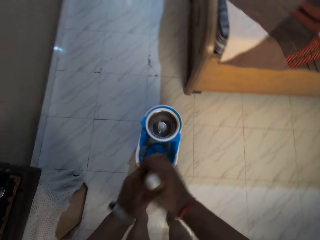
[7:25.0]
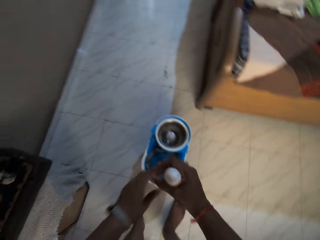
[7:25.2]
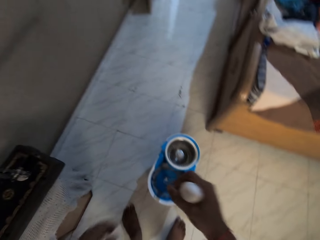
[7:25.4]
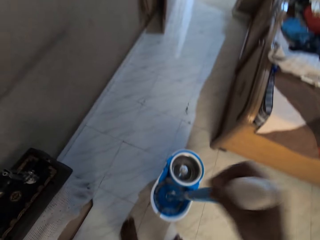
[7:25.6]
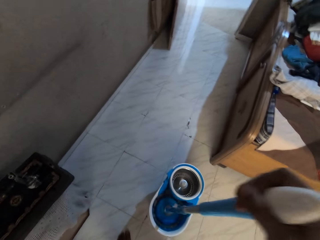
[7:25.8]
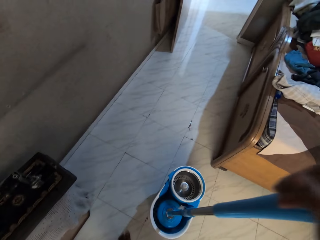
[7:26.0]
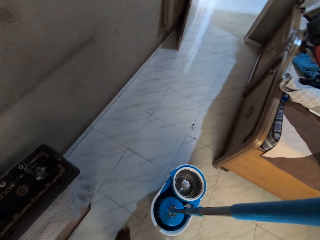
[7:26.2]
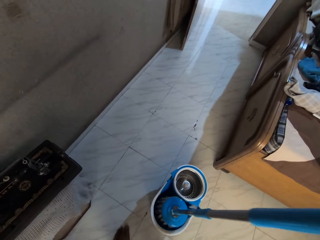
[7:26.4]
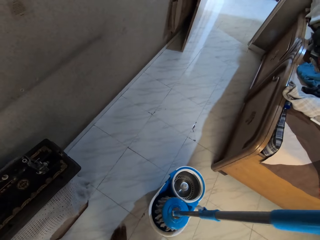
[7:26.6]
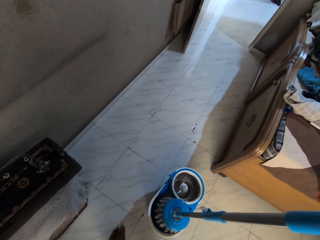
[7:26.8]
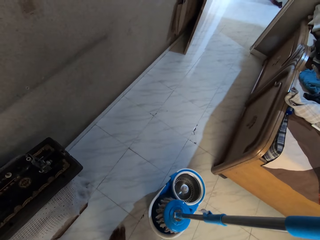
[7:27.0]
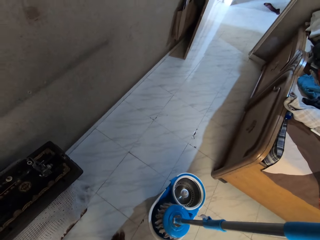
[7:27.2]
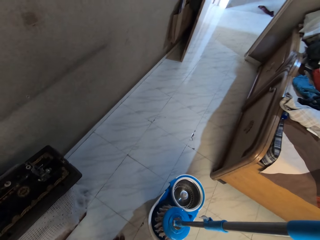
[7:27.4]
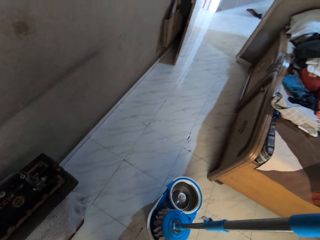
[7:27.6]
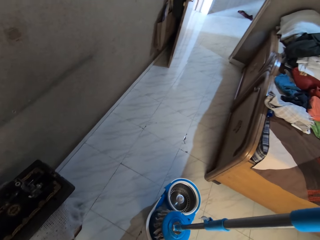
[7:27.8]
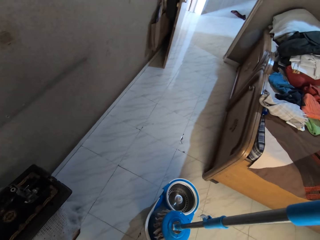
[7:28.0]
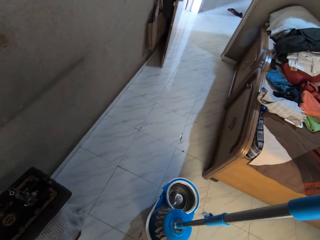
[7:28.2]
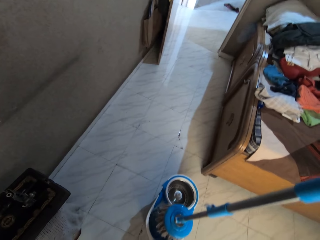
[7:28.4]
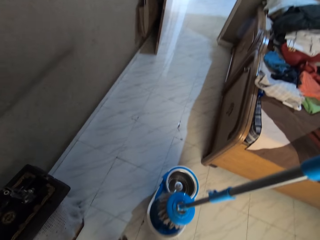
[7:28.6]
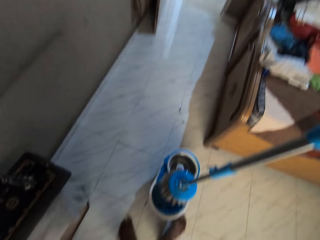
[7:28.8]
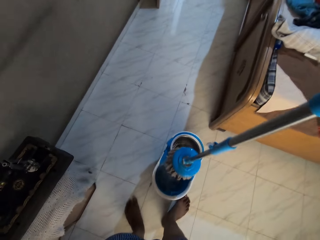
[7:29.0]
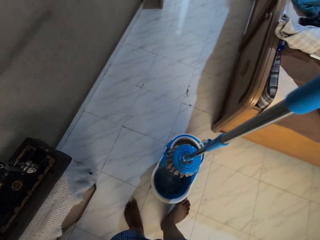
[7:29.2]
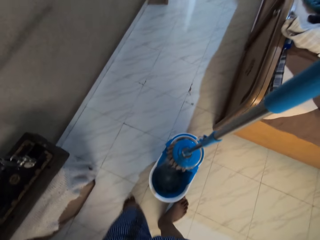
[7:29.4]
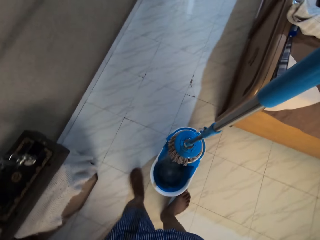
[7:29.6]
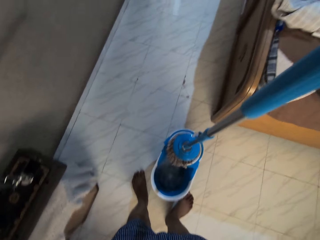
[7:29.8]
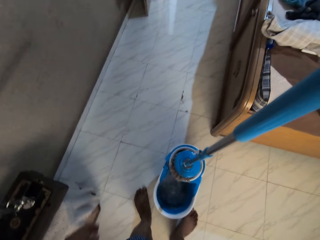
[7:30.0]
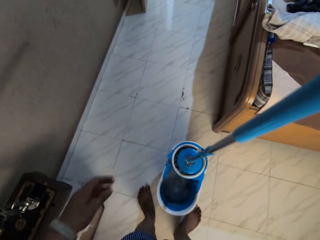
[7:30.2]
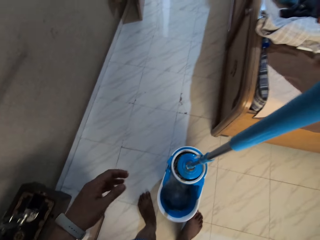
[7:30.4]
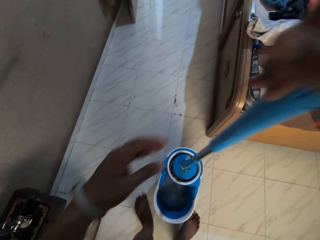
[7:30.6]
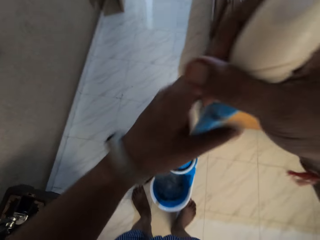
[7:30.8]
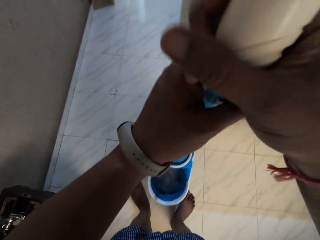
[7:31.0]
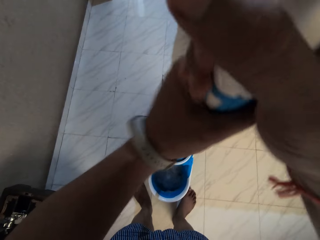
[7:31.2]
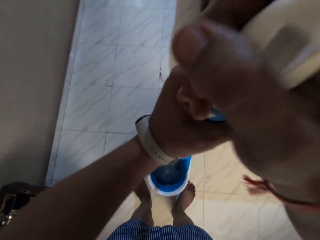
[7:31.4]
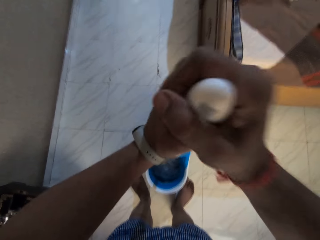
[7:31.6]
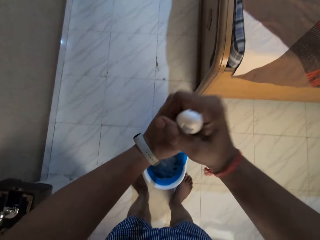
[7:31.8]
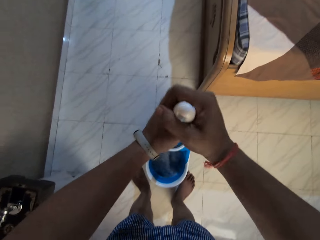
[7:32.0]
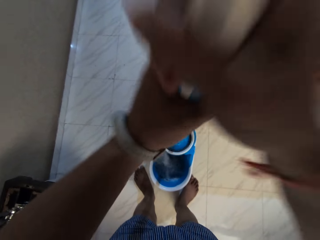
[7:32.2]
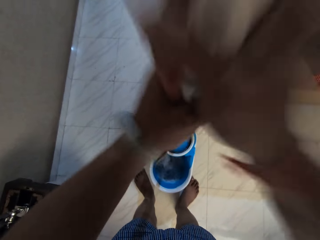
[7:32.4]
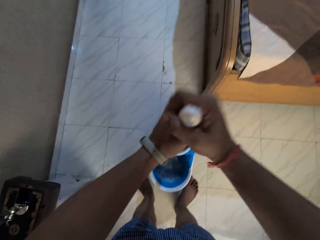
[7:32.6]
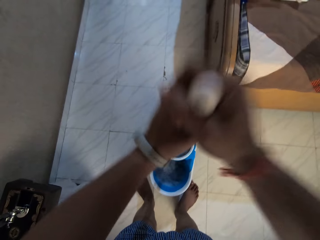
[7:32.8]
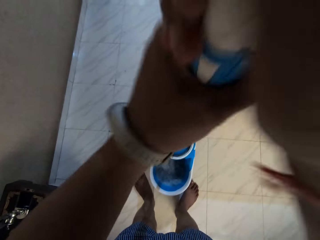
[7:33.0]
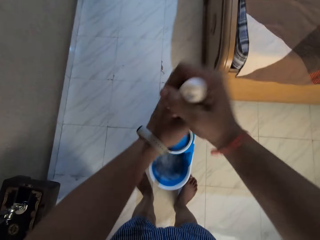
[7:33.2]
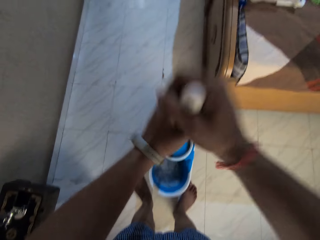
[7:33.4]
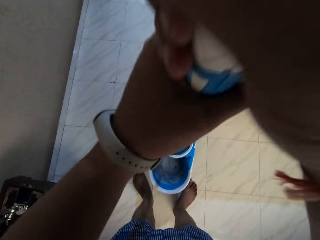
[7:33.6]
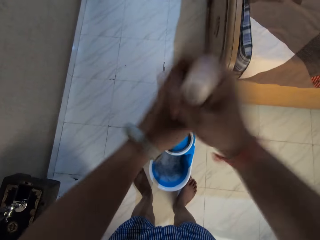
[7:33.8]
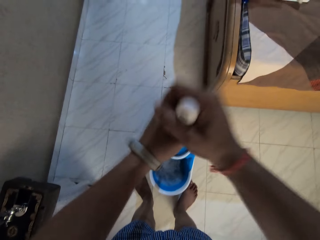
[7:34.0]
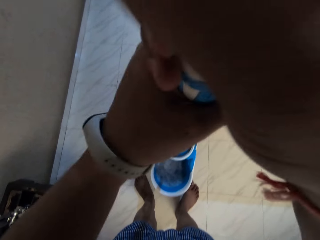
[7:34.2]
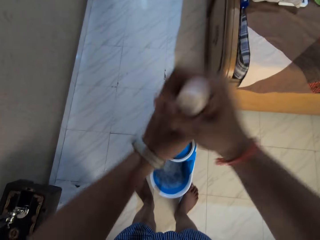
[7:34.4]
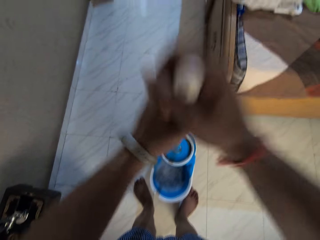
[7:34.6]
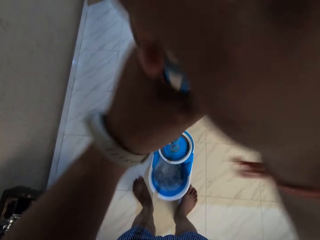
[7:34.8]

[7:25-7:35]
The camera wearer removes his left hand from the mop stick in his right hand. He removes the mop stick from the mop bucket with his right hand. He places the mop stick in the mop's bucket wringer basket with his right hand. He places his left hand on the mop stick in his right hand. He twirls the mop stick in the mop's bucket wringer basket with his hands. He squeezes the mop.

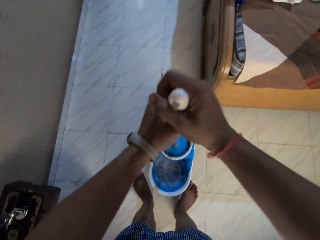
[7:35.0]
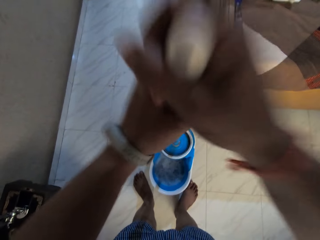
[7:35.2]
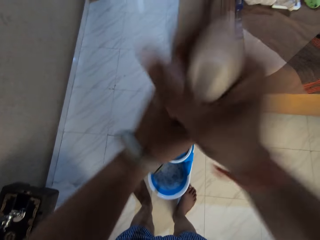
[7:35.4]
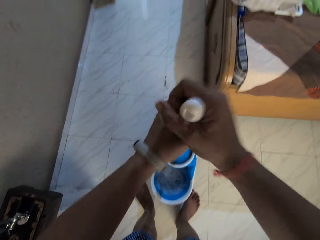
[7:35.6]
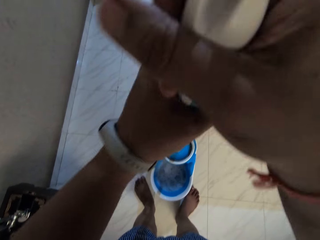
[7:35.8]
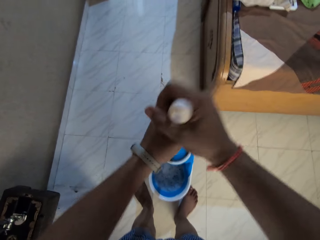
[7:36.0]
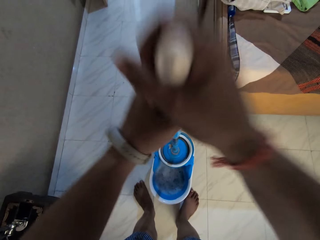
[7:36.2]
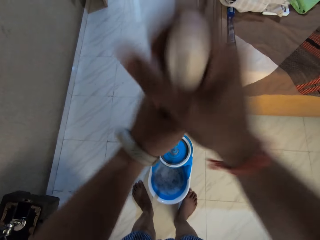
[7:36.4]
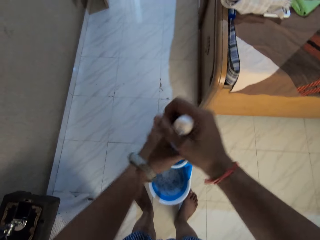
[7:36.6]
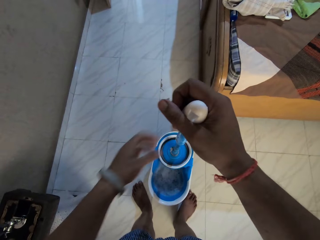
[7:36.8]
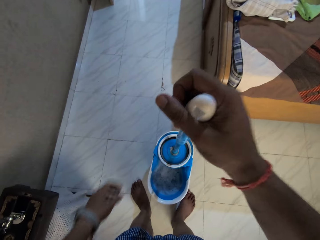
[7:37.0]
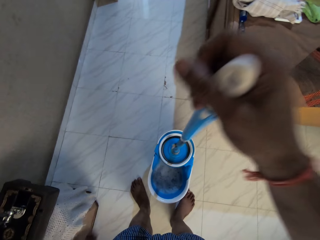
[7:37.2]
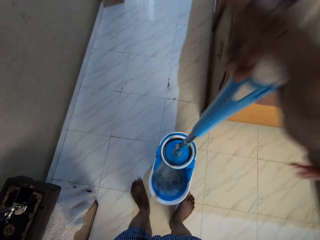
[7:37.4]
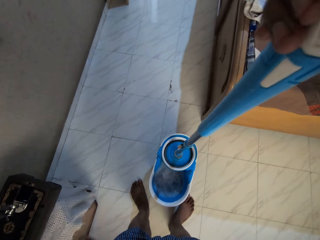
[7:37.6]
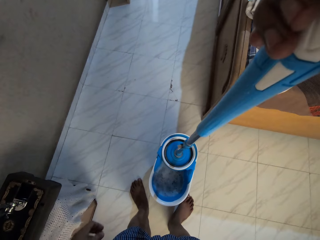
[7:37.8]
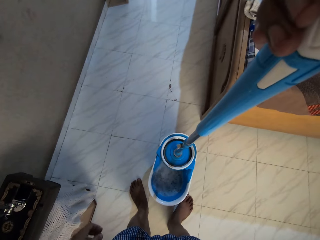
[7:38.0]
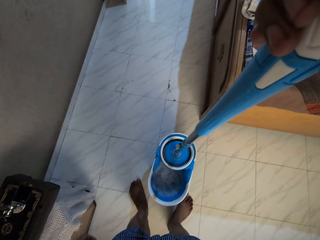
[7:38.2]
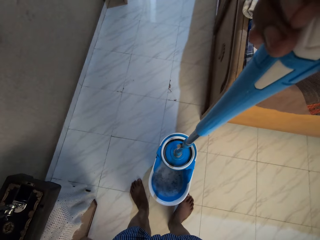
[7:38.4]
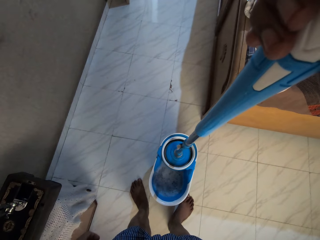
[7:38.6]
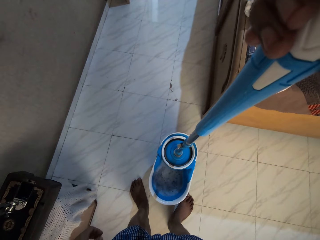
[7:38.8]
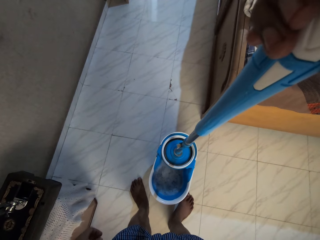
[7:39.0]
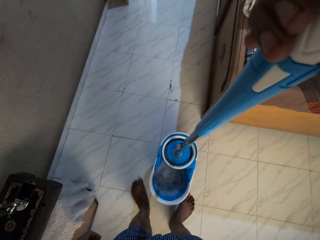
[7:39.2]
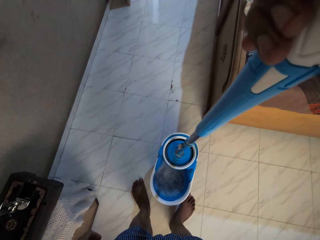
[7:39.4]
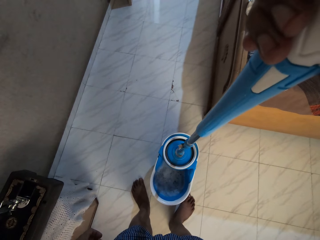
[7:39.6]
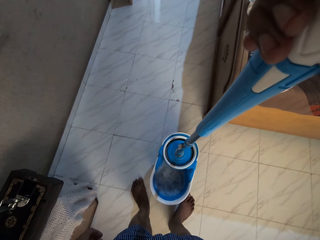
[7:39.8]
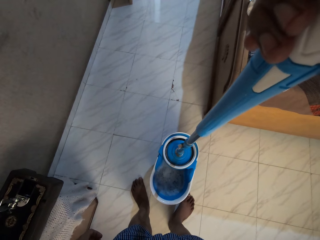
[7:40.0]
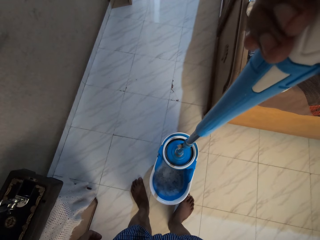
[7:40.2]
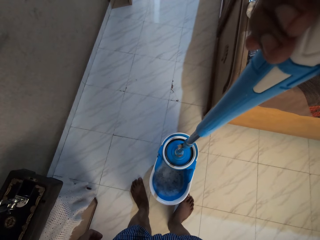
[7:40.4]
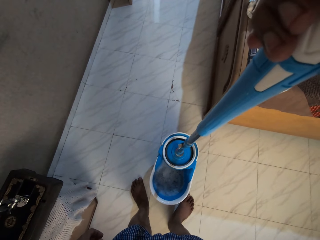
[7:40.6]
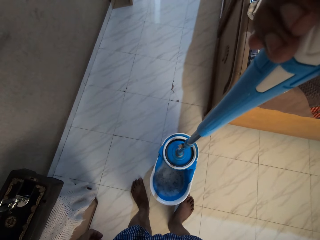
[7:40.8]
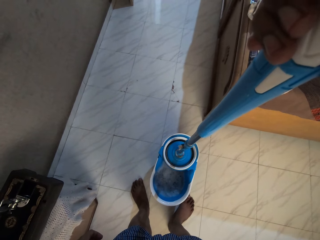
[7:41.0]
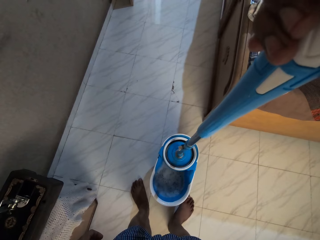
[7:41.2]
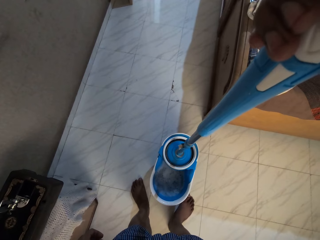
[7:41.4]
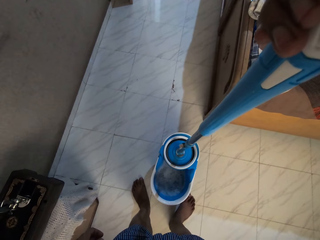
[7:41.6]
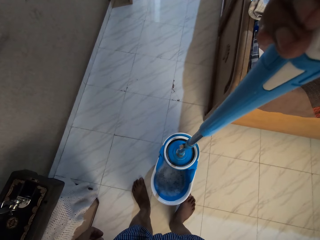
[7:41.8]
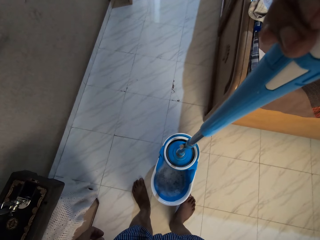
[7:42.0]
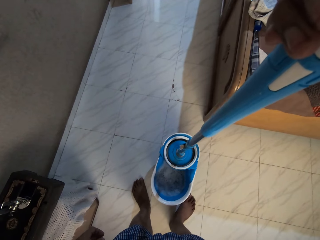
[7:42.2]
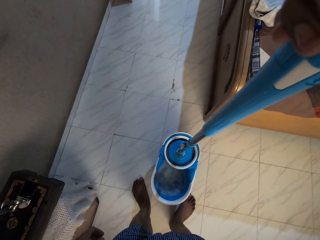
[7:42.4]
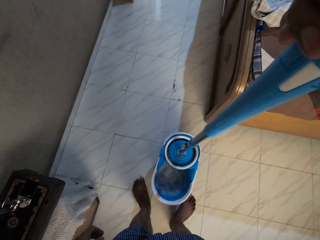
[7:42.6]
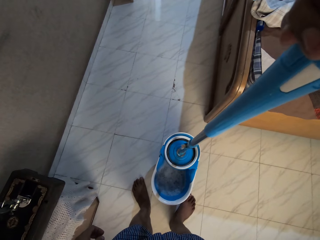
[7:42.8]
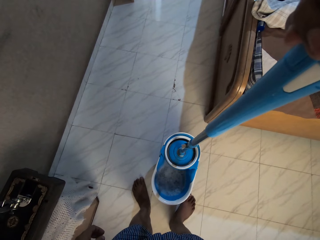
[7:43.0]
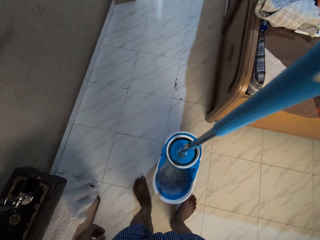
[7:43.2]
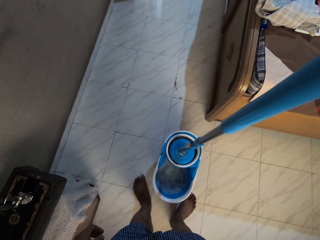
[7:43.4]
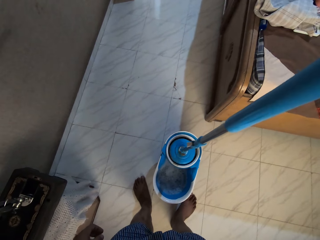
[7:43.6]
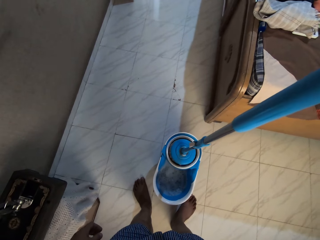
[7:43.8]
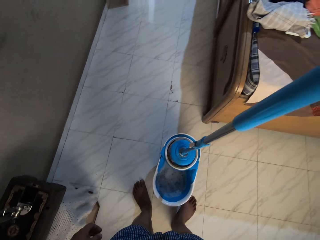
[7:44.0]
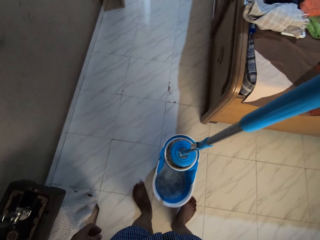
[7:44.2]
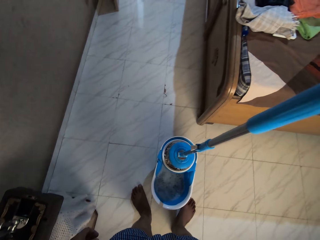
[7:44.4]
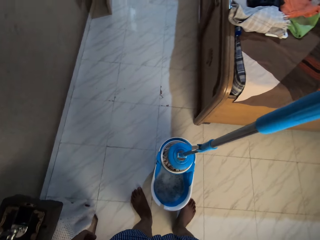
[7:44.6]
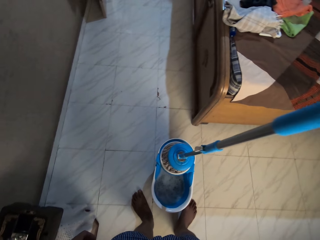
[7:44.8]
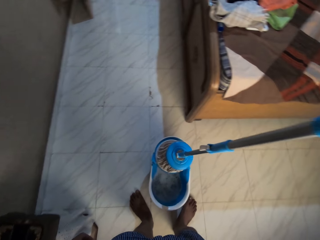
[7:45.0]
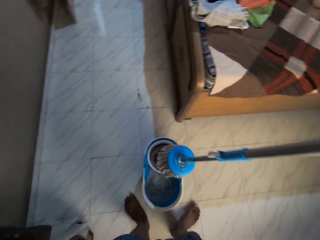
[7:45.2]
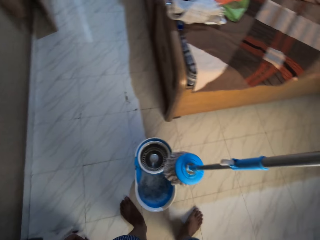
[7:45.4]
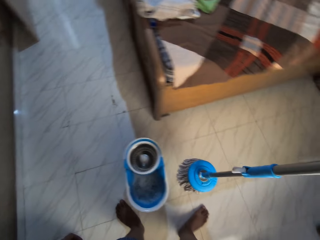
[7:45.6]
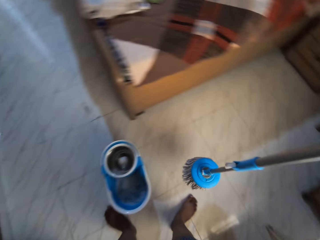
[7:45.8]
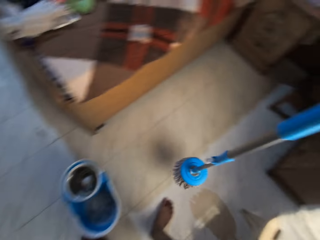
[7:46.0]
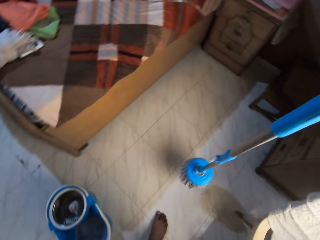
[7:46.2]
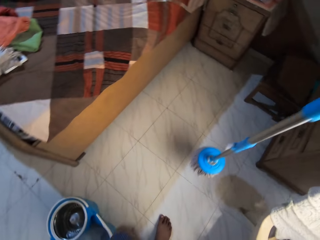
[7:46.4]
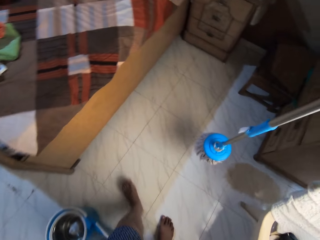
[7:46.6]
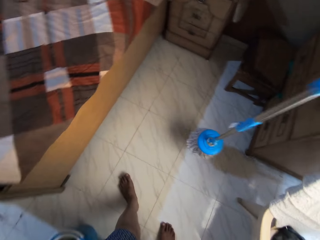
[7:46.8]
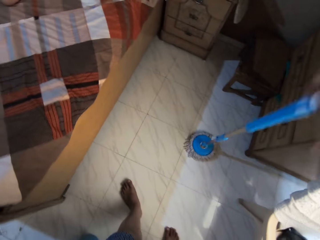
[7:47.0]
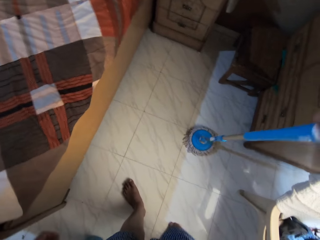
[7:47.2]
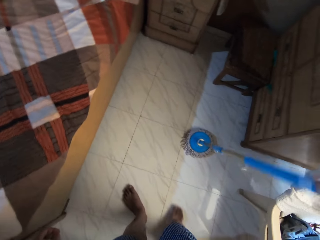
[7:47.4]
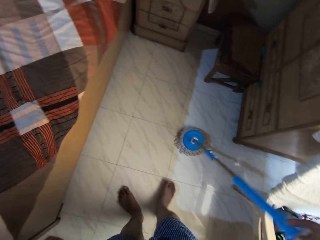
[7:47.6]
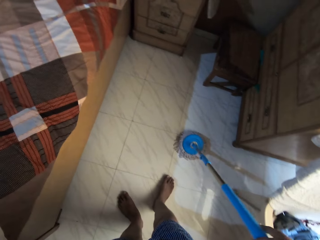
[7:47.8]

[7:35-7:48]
The camera wearer removes his left hand from the mop stick in his right hand. He removes the mop stick from the mop's bucket wringer basket with his right hand. He places the mop stick on the floor with his right hand.
